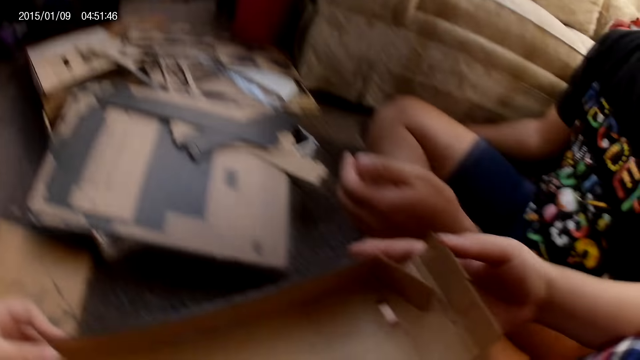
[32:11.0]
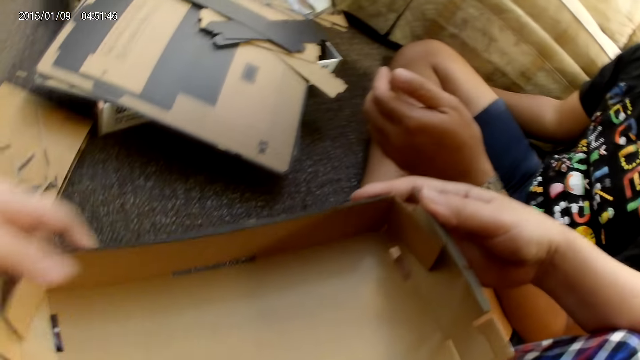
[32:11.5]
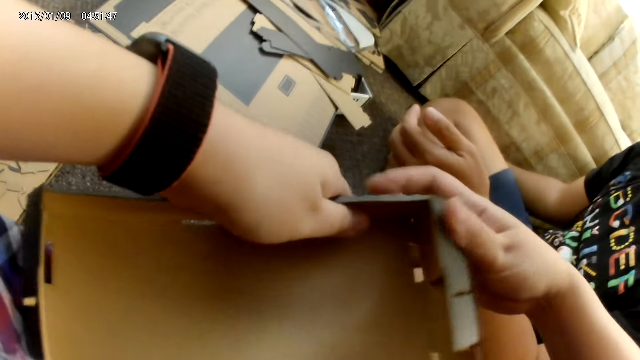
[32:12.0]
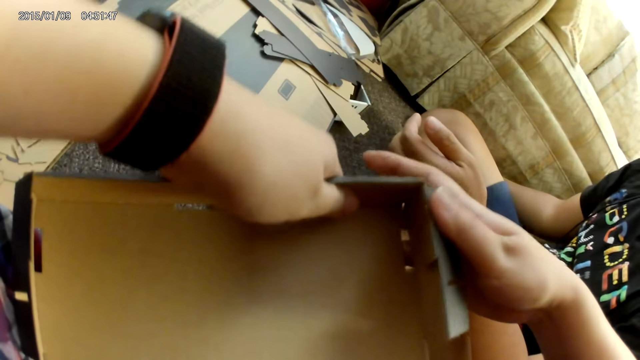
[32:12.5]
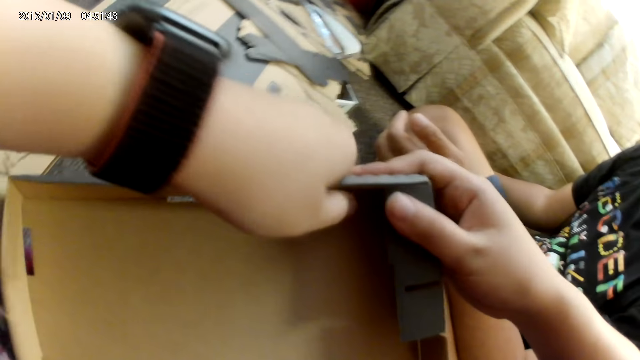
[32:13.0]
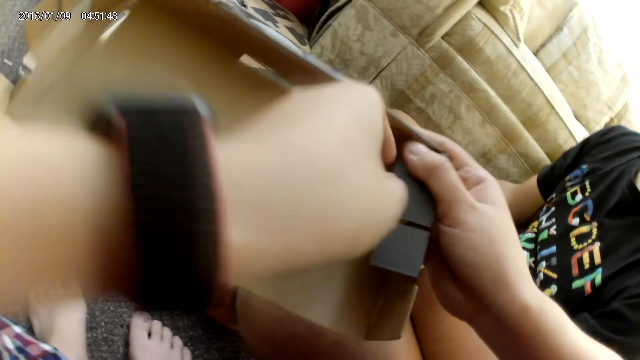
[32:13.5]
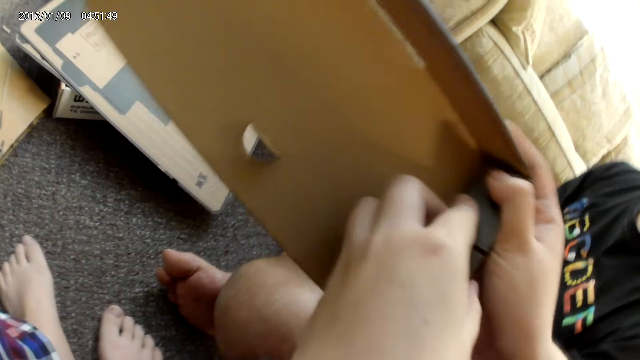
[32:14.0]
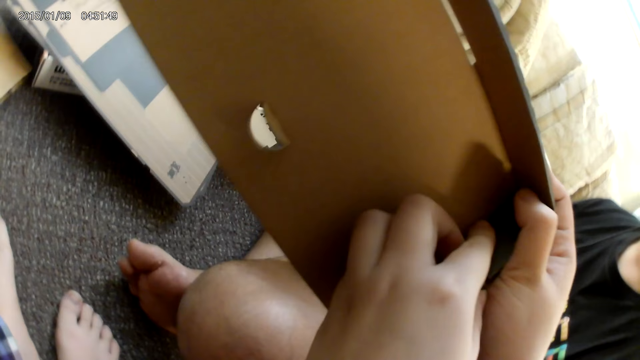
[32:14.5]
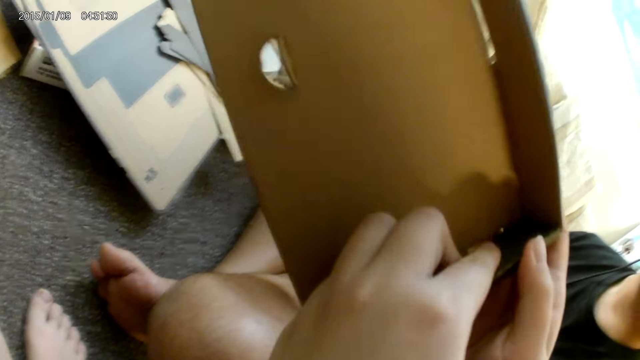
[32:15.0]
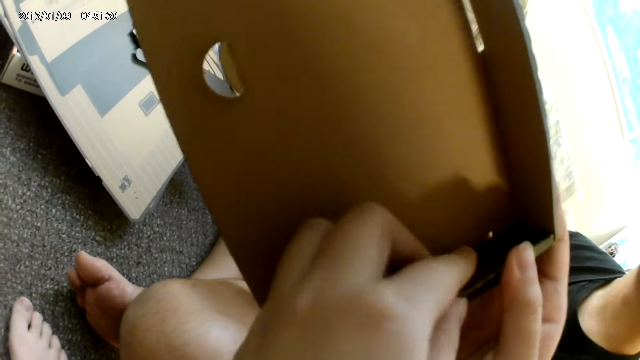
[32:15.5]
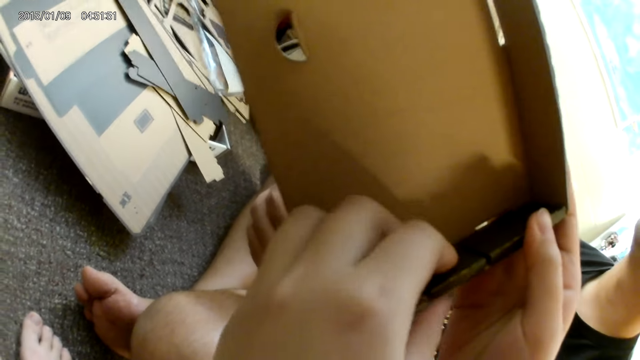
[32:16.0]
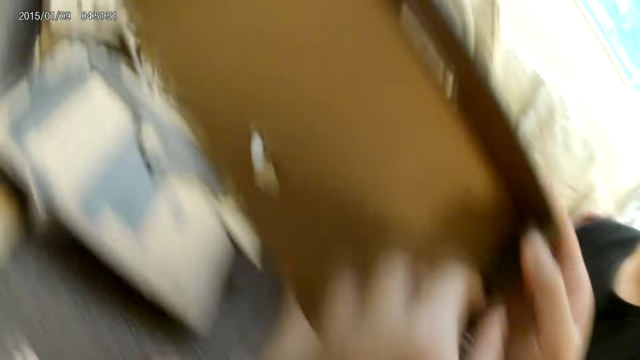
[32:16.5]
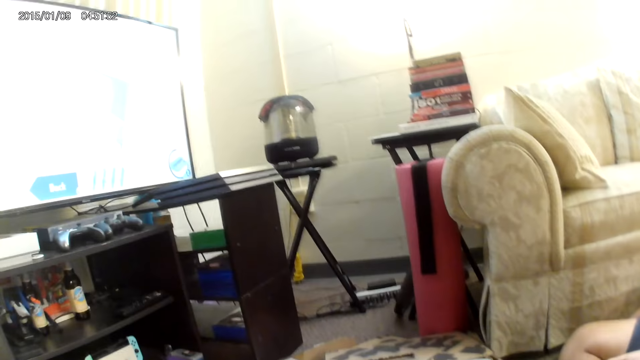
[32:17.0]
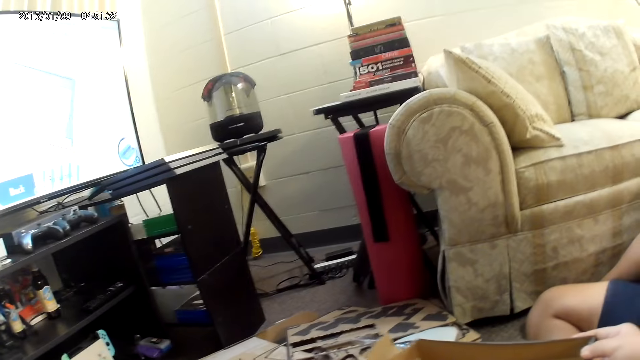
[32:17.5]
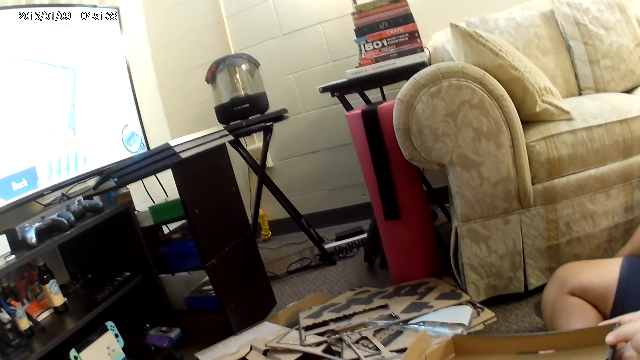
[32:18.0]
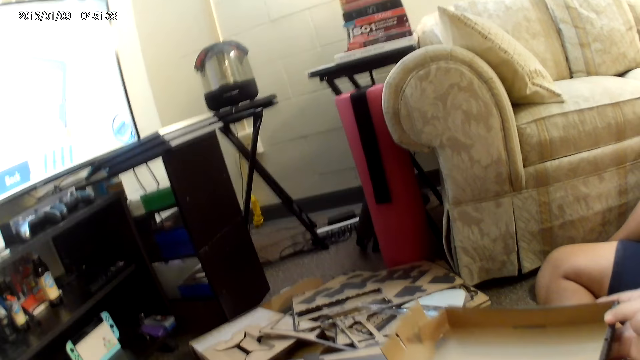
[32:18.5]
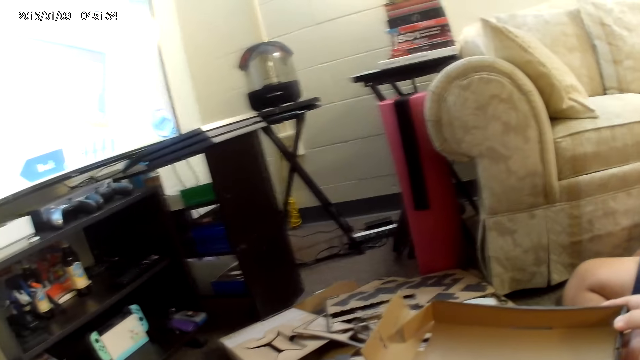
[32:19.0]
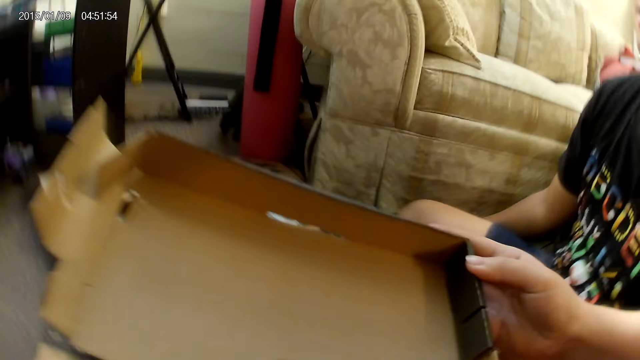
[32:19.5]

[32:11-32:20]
The camera wearer assembles the cardboard construction game with both hands. She folds the carton.

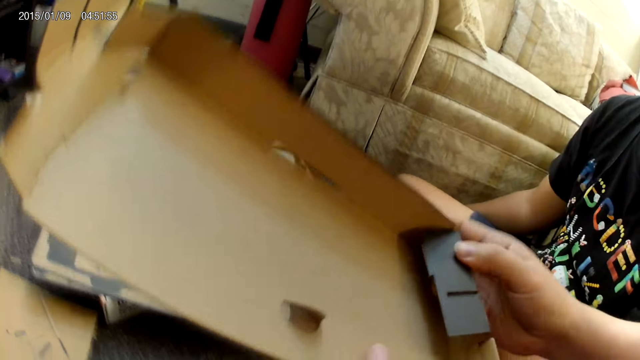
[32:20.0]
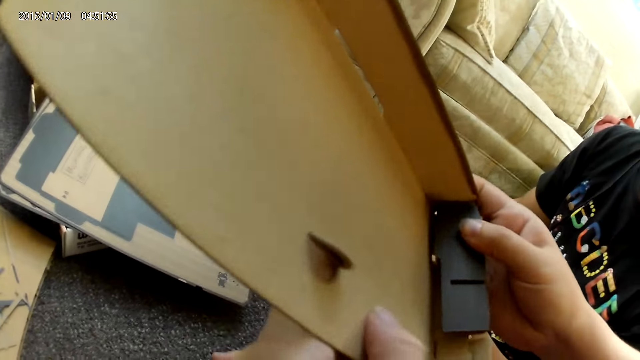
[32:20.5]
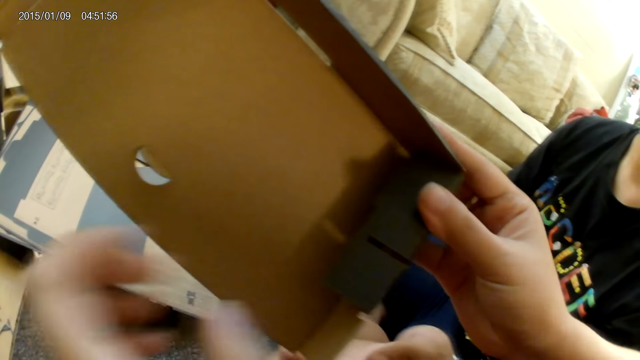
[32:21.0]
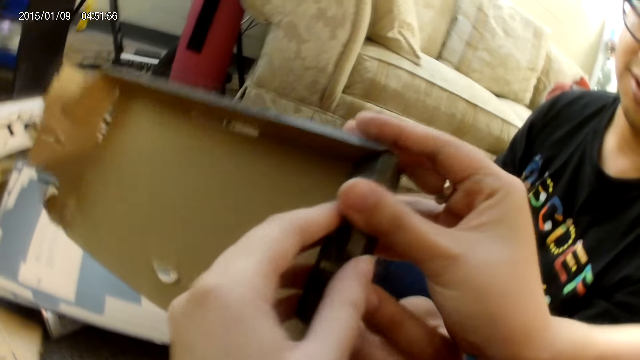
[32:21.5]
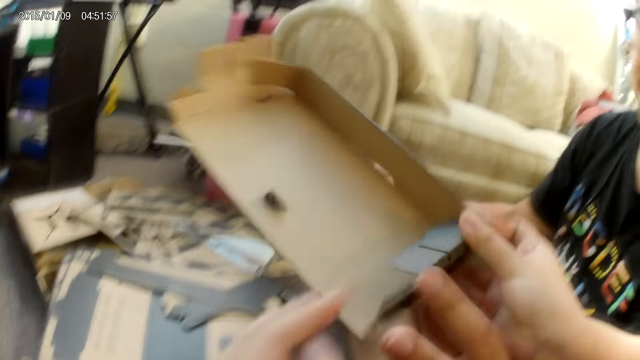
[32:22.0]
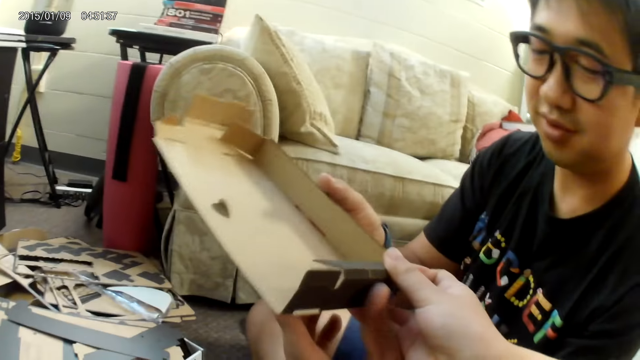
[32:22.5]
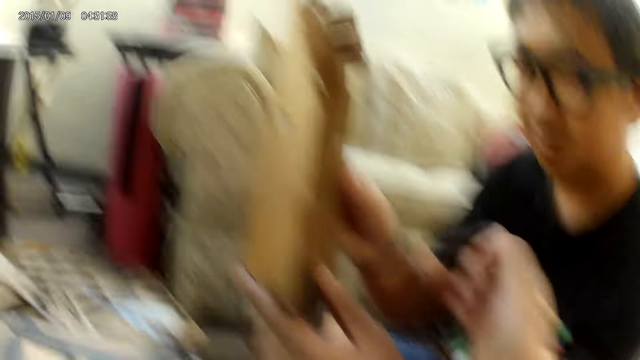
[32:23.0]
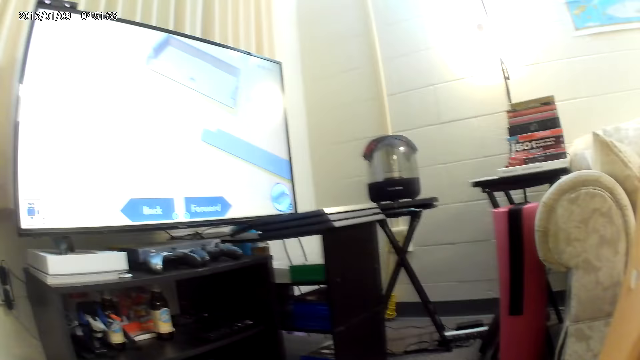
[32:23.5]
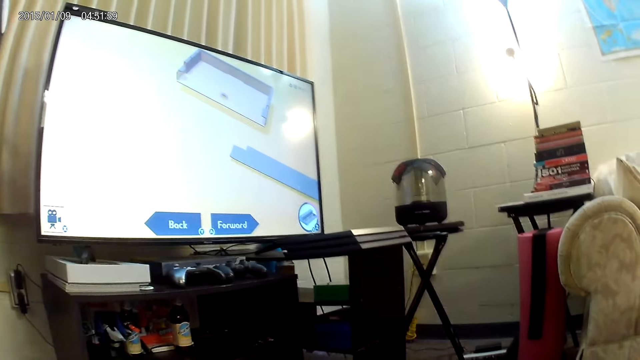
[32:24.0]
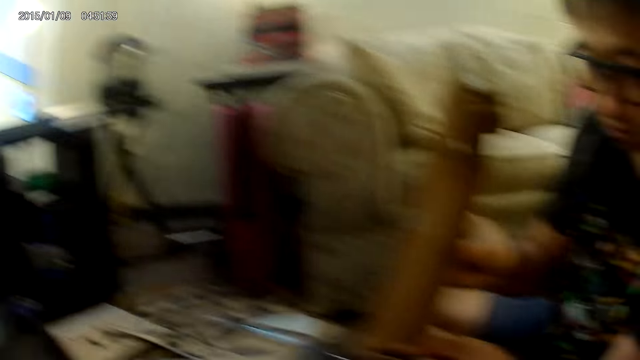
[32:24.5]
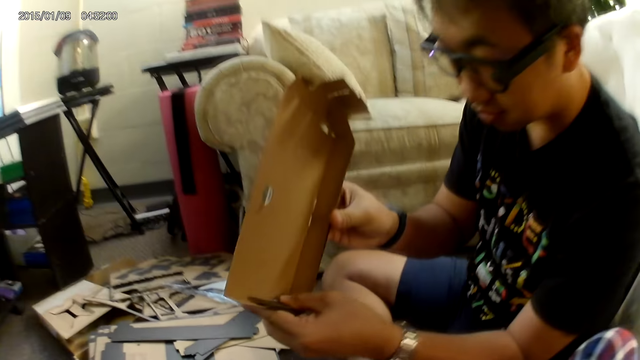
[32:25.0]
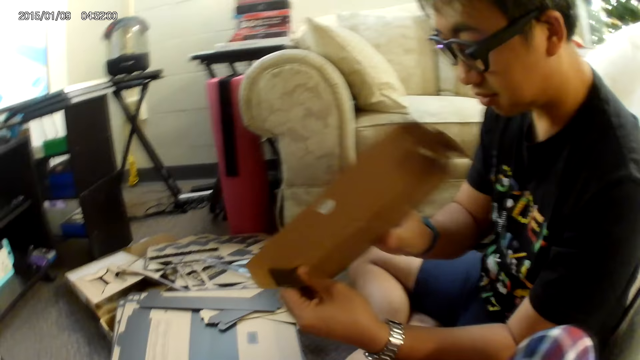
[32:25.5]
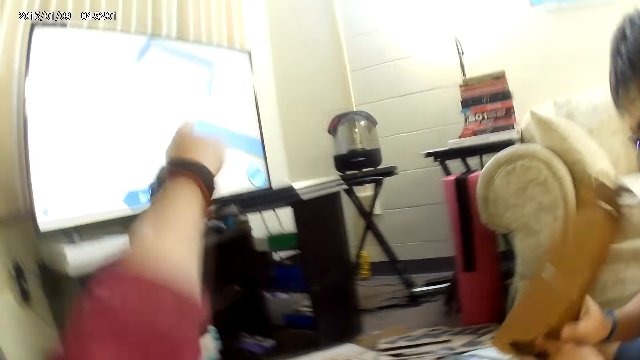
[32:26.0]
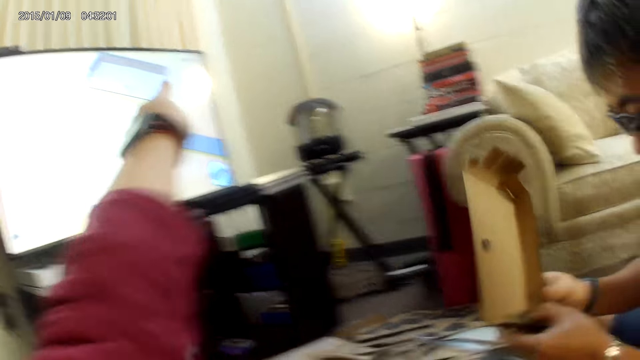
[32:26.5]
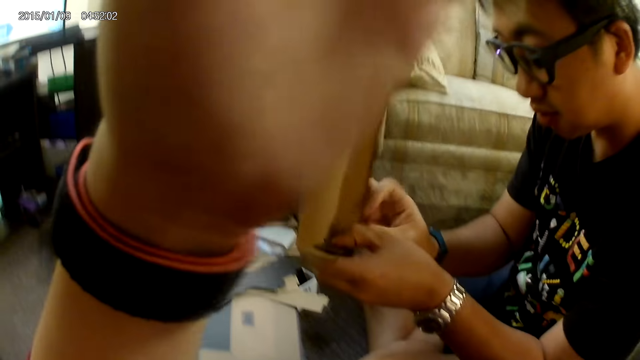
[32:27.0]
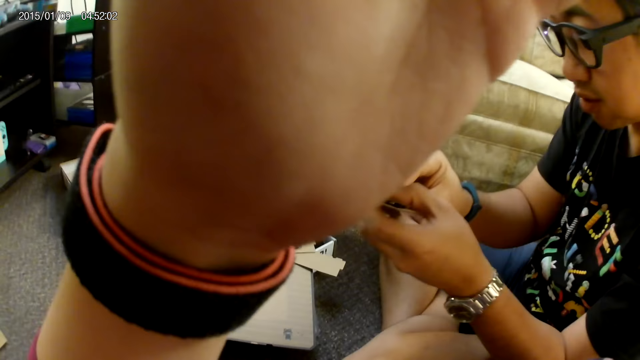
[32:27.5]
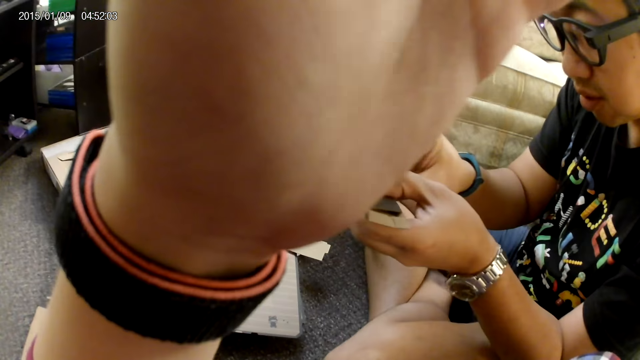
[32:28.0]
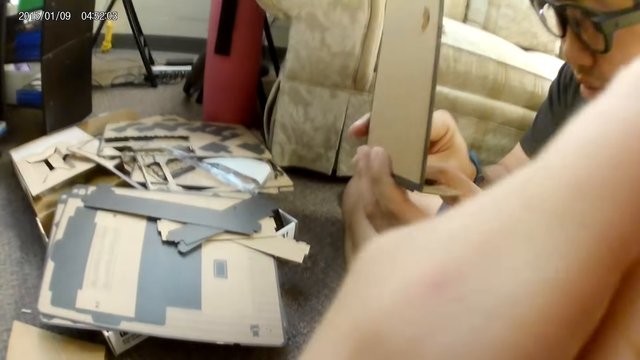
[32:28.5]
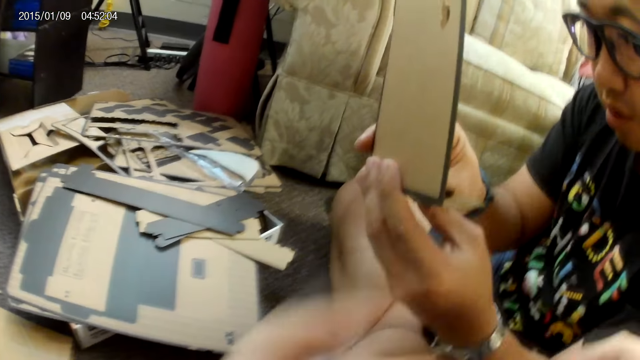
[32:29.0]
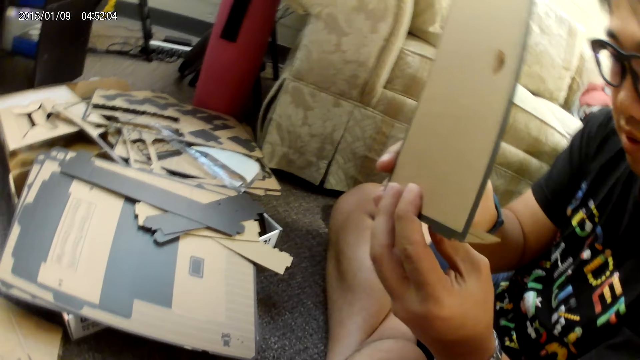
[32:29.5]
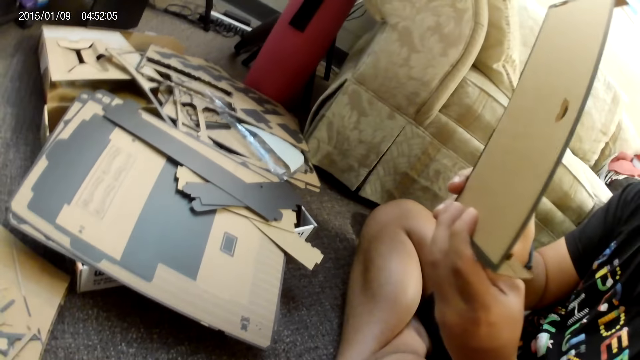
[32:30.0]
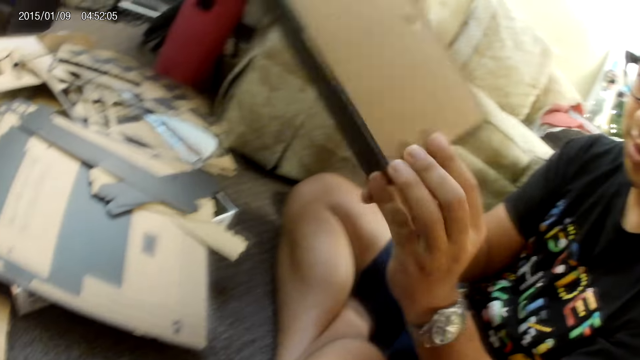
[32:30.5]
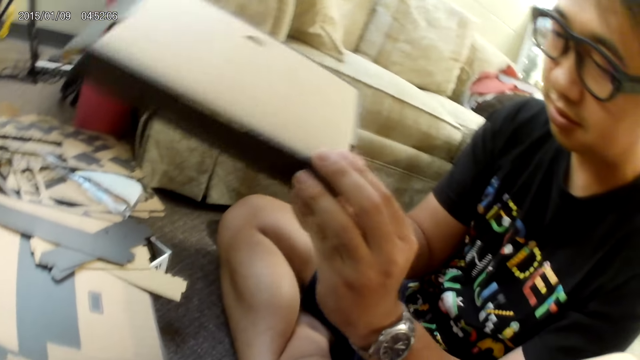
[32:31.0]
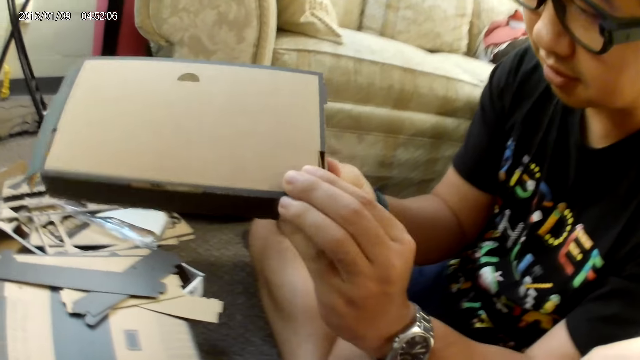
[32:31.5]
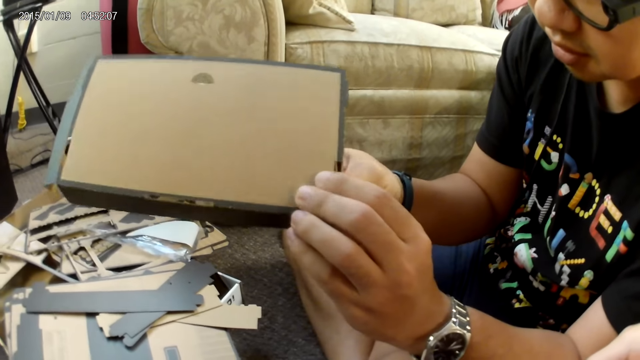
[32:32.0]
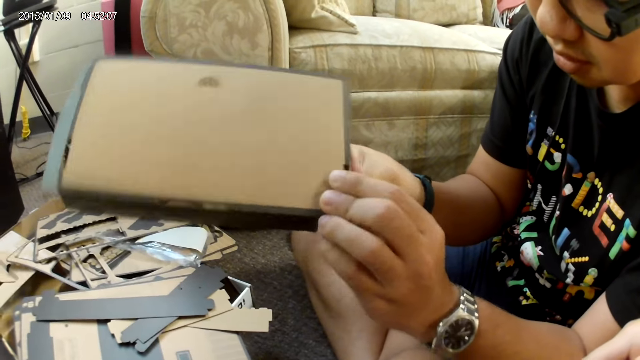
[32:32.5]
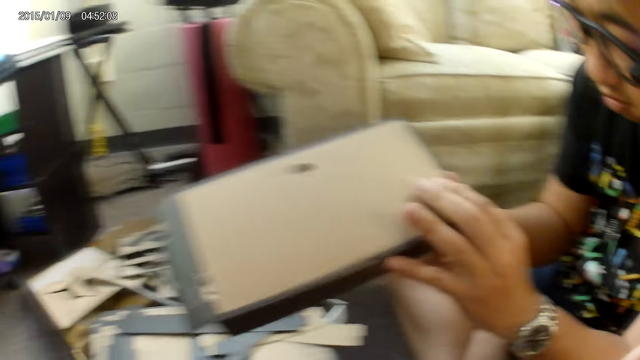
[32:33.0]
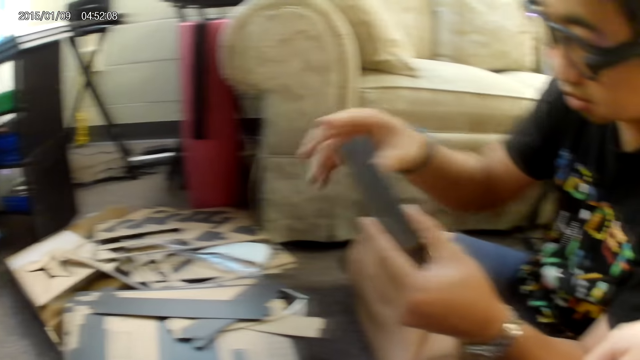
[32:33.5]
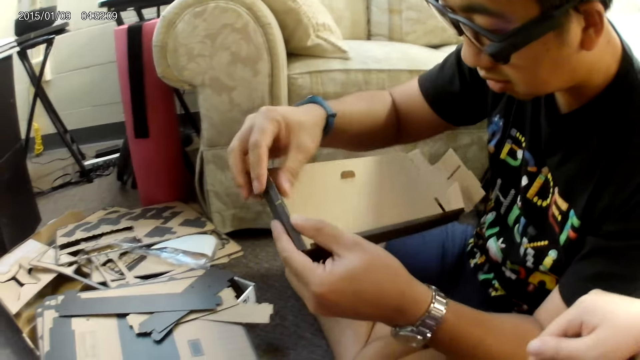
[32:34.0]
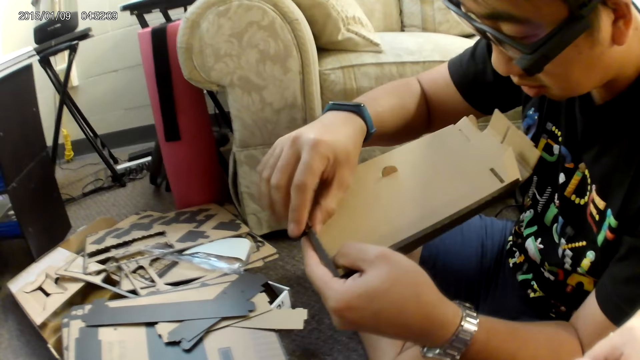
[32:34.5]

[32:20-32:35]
The camera wearer gives the cardboard to a person with her right hand. The person holds the cardboard with both hands and assembles the cardboard construction game with both hands. The camera wearer points at a television with her left hand. She touches the camera. She touches her face with her left hand. She looks at the person.
